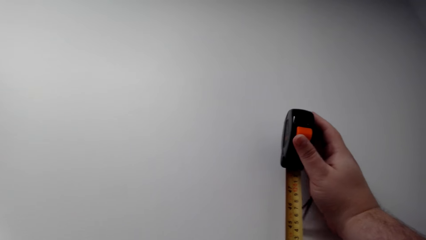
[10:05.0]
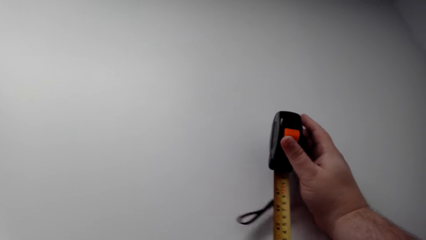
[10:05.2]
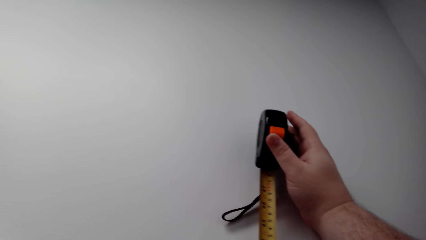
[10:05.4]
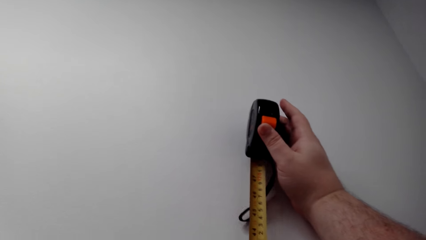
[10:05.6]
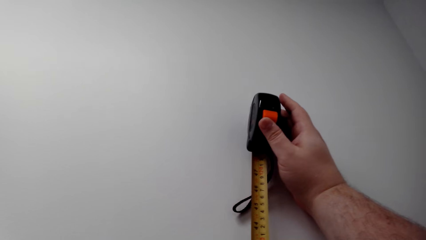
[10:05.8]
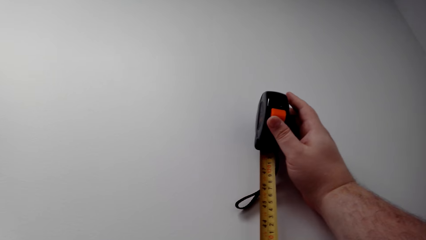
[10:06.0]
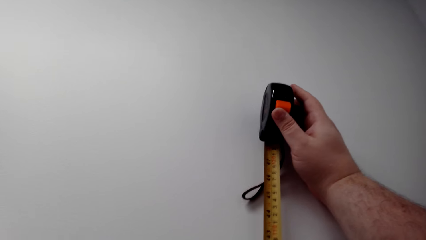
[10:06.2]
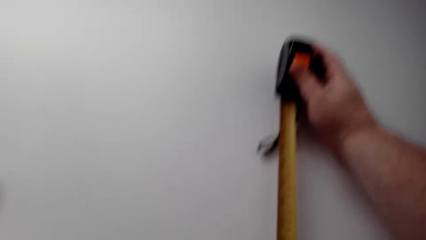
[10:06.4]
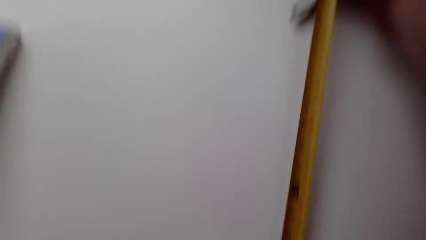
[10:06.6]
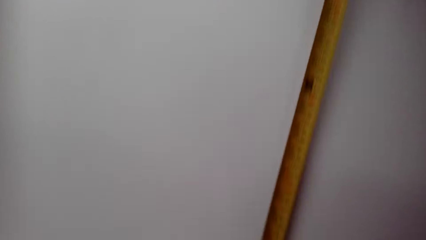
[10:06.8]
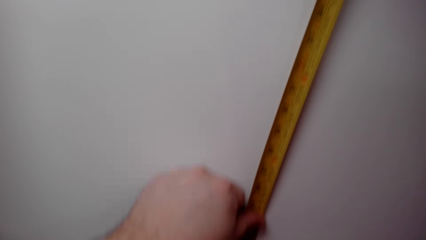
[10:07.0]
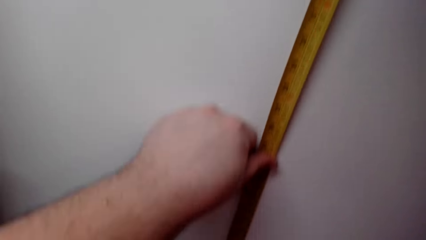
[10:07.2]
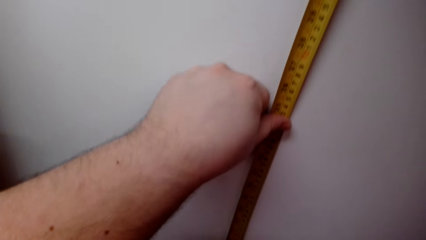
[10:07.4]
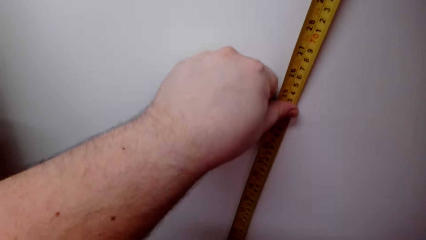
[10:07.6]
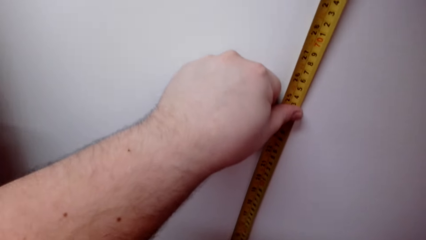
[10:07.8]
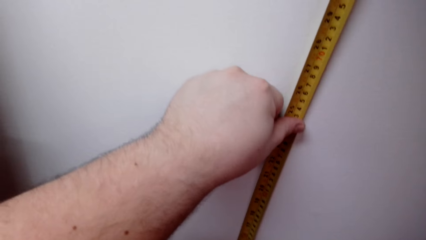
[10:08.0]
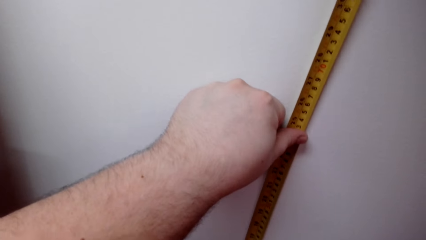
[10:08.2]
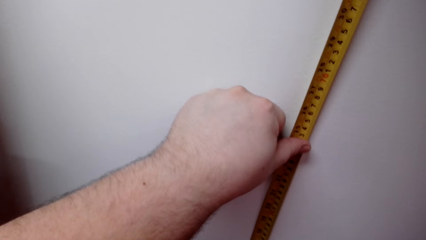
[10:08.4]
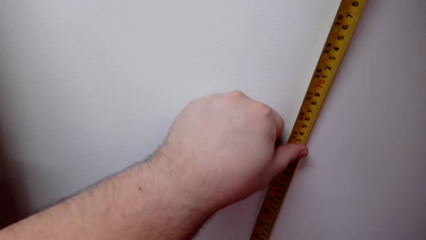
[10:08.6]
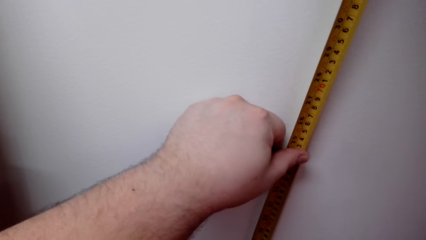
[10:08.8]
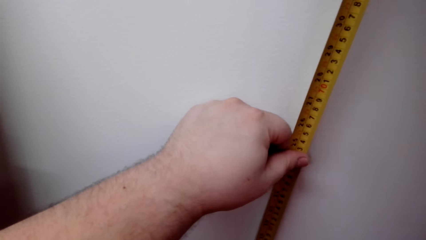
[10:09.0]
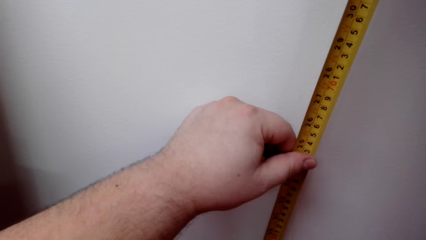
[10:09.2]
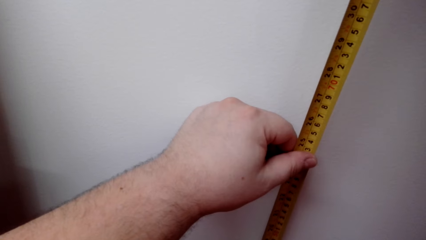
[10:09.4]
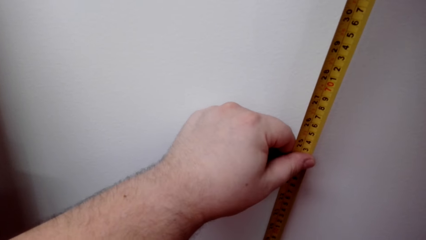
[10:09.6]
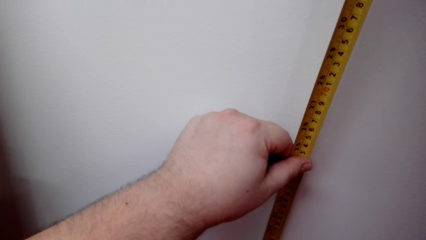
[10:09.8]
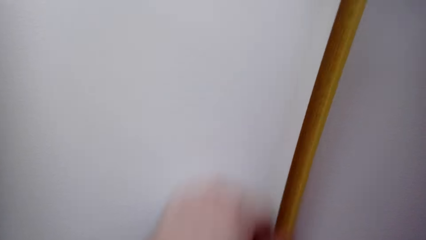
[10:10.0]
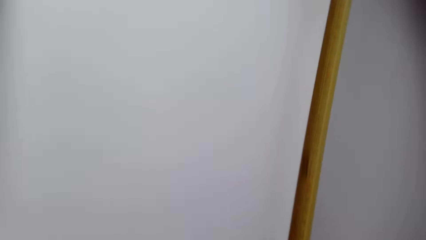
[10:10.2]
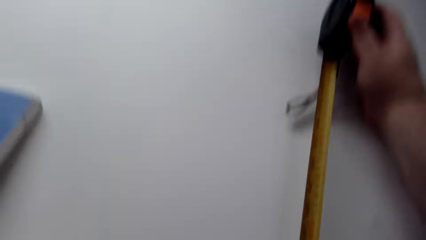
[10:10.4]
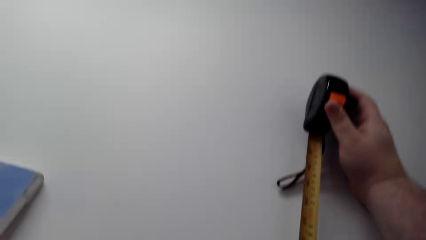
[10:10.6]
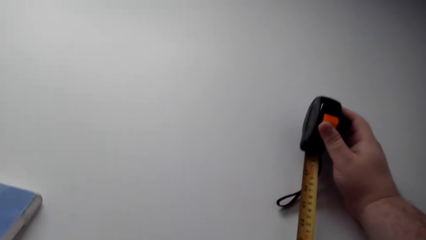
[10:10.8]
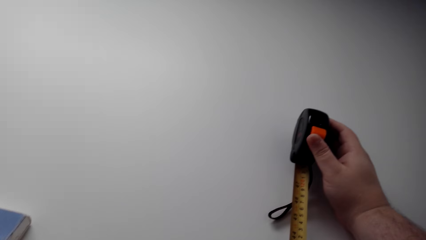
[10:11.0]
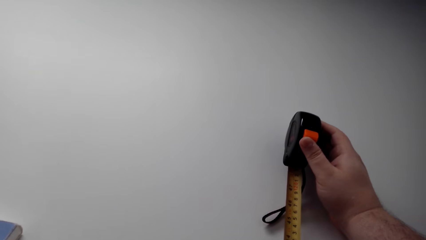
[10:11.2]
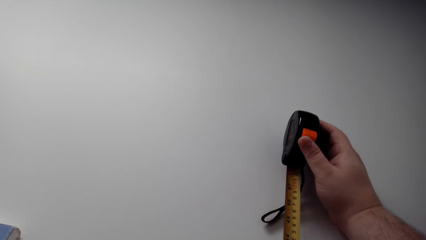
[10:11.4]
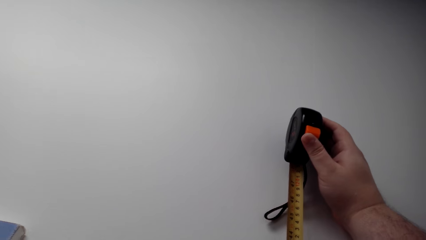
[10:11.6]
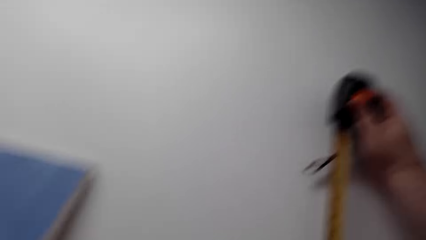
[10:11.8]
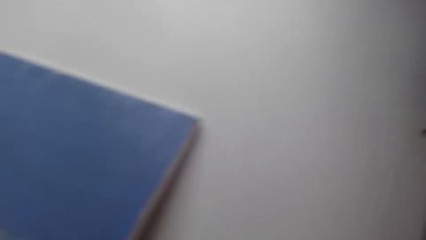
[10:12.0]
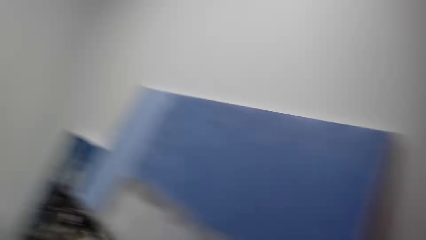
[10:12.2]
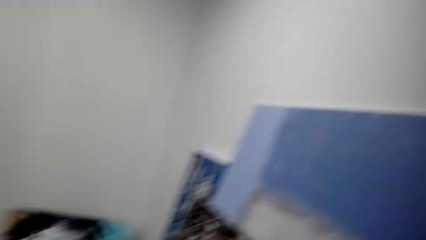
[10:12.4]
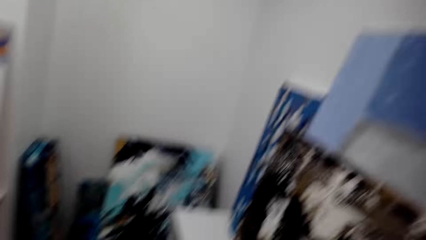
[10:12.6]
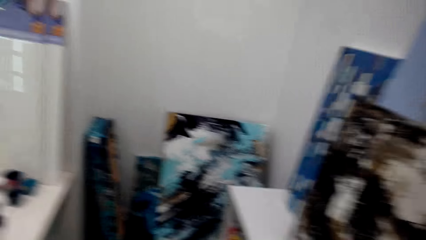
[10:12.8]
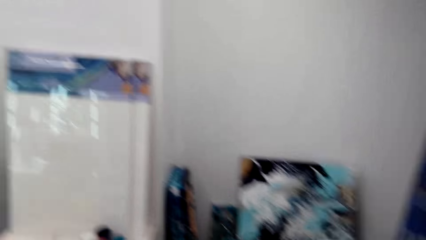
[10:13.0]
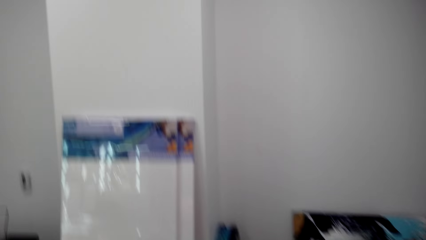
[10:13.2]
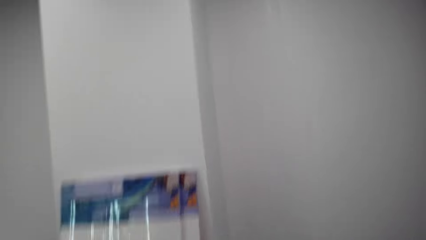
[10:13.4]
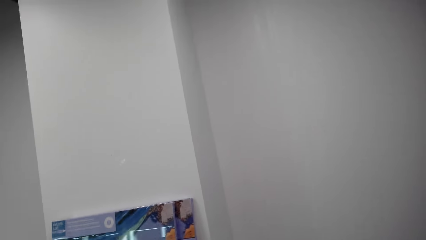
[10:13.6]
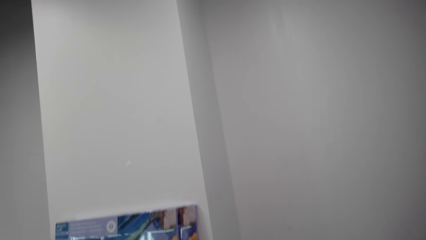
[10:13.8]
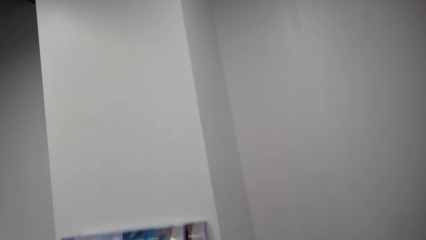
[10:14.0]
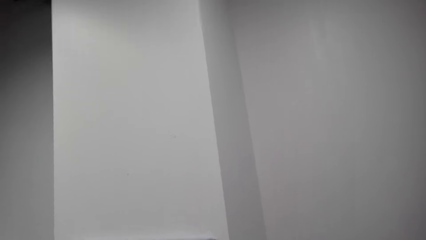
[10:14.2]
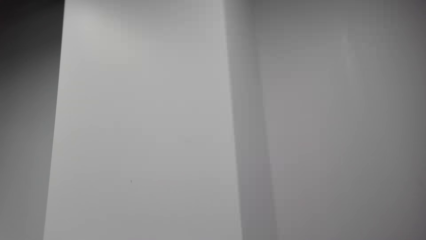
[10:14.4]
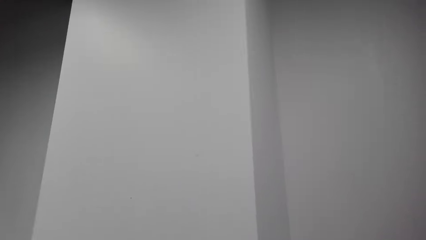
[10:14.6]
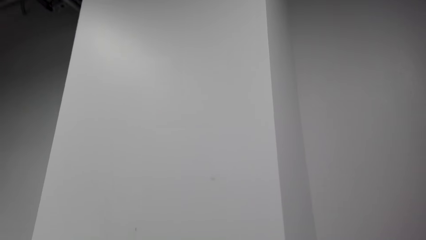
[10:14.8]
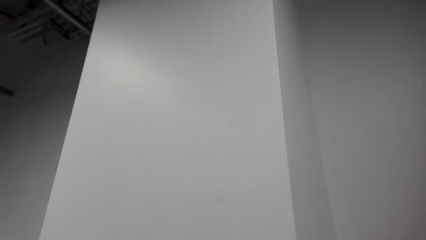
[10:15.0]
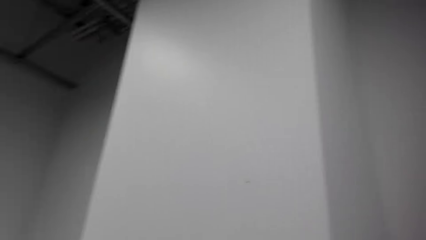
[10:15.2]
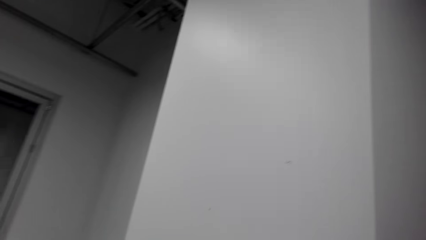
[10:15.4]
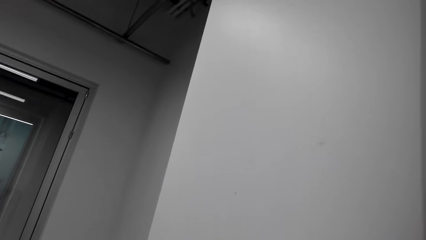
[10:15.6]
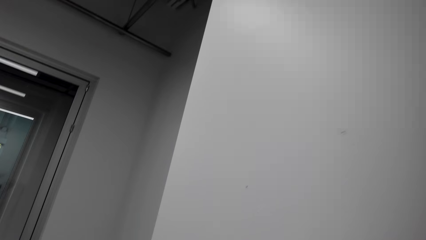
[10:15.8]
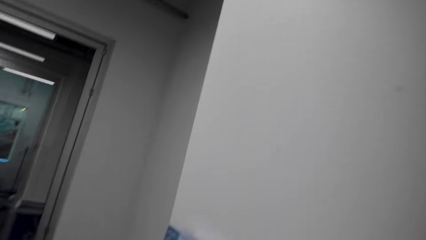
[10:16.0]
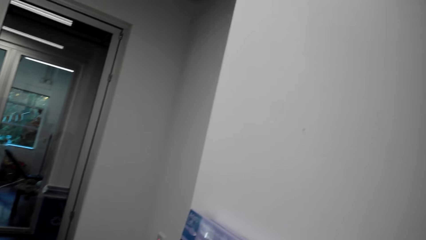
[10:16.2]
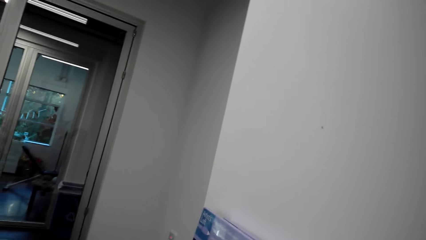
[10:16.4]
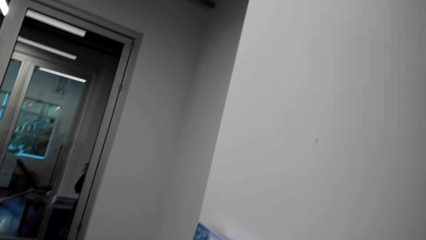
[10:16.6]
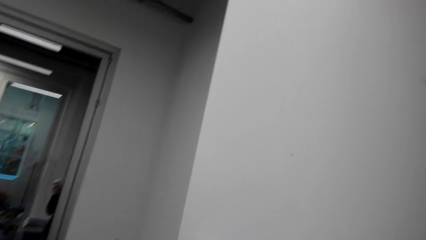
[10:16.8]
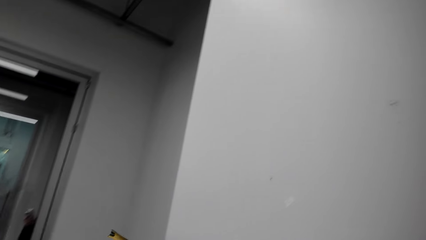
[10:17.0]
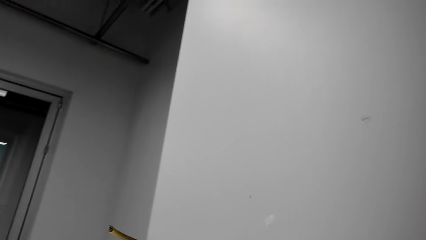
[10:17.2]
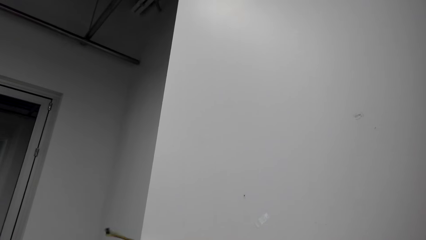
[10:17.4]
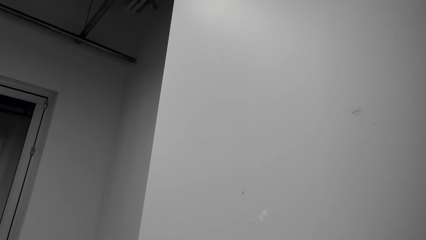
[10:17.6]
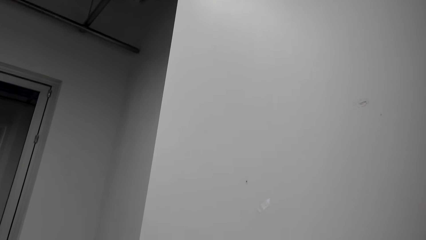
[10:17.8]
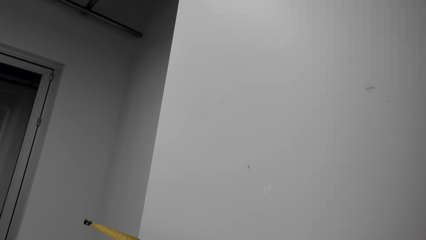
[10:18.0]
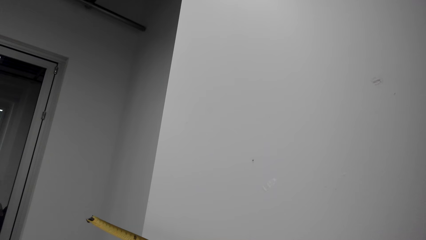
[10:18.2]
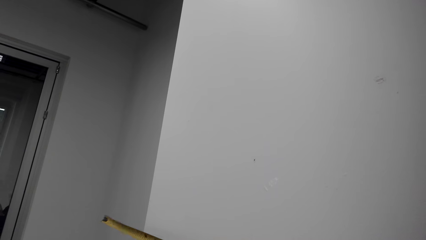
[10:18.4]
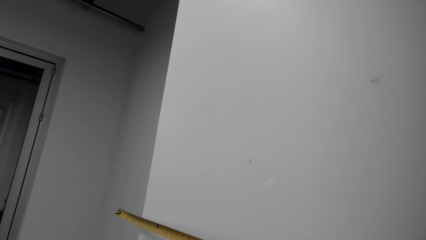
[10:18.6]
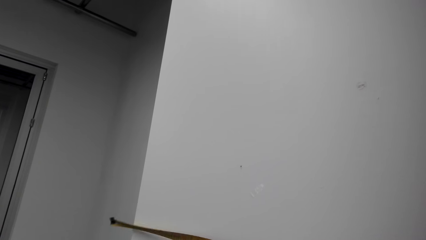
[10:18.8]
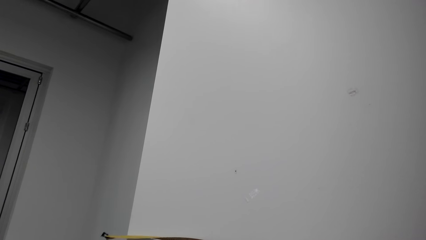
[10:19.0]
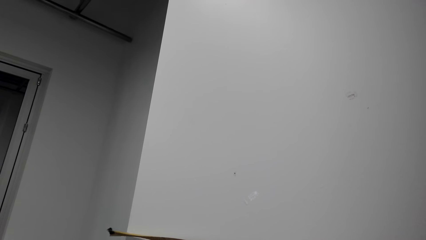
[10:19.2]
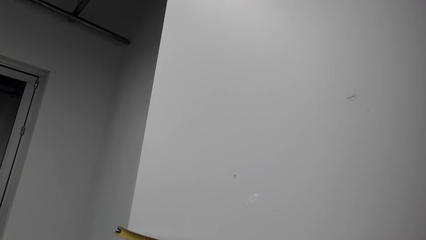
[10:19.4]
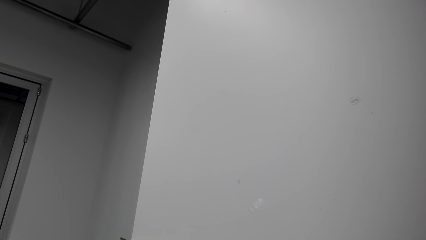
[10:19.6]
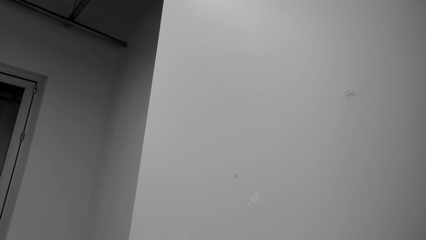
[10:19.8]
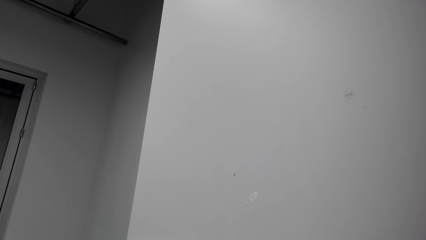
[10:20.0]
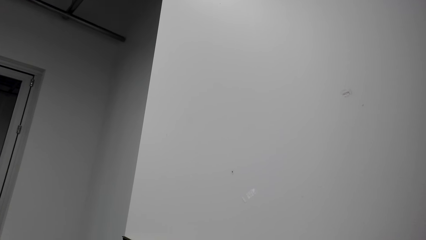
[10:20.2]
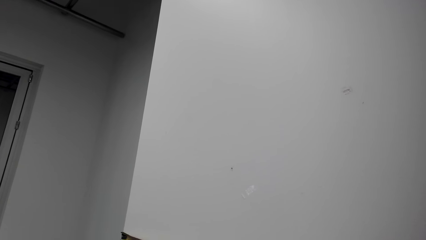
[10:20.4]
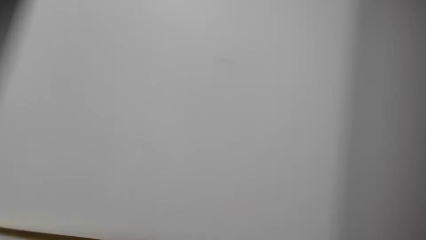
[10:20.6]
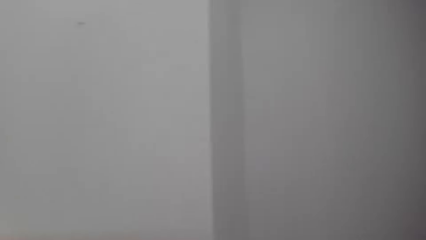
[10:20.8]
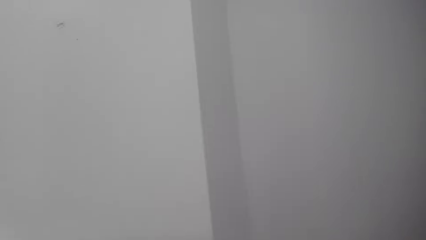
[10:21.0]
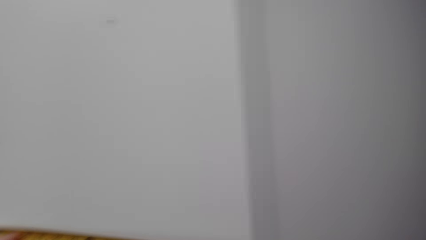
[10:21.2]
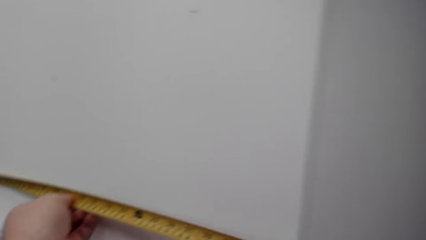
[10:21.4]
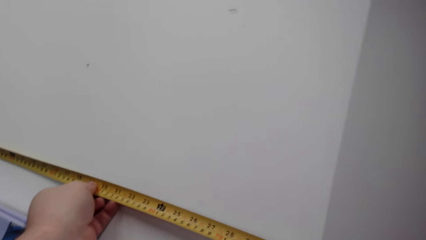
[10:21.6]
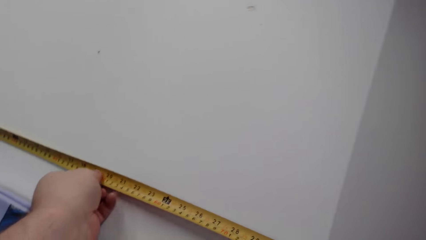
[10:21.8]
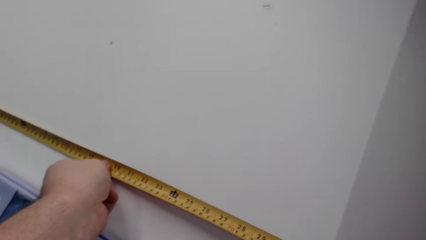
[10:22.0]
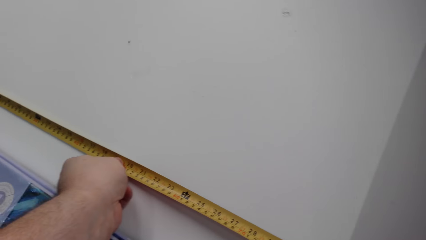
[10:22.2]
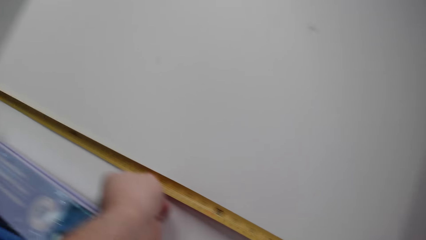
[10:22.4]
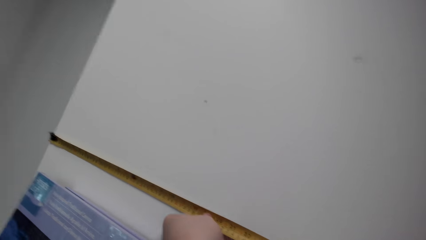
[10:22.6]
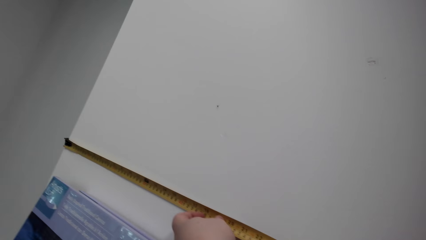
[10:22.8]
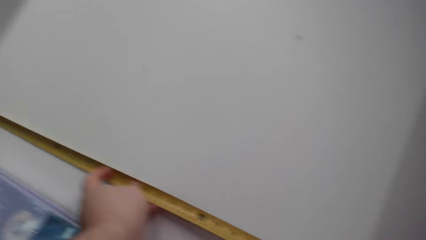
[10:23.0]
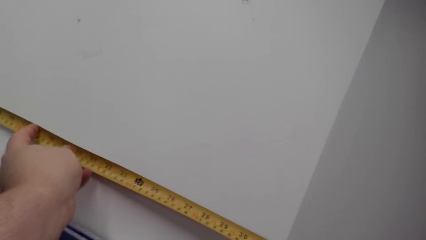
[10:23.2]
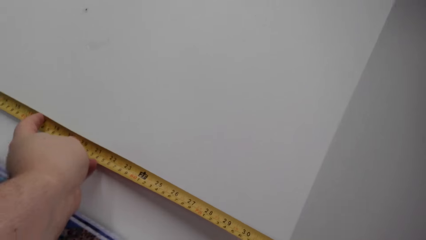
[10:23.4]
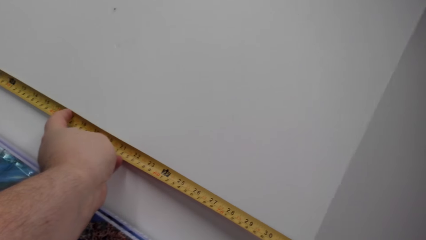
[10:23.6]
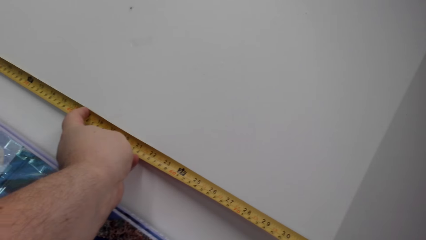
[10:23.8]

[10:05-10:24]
The camera wearer looks around. They walk around. They measure the house using a tape measure on the wall.
